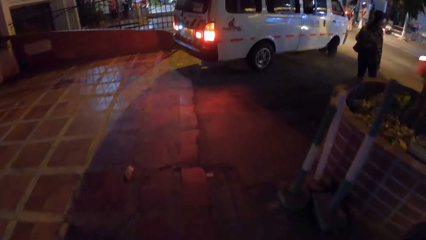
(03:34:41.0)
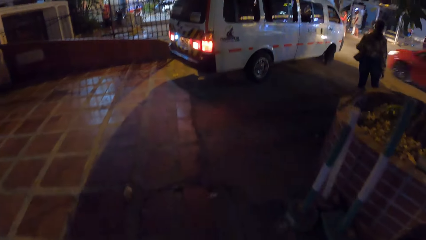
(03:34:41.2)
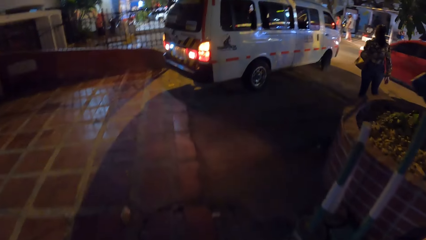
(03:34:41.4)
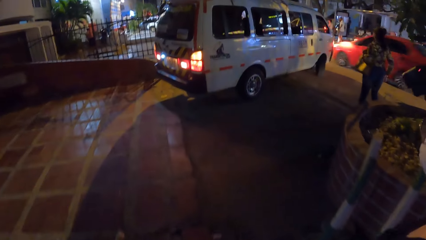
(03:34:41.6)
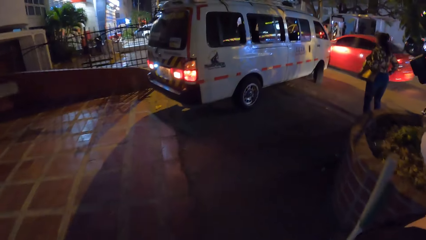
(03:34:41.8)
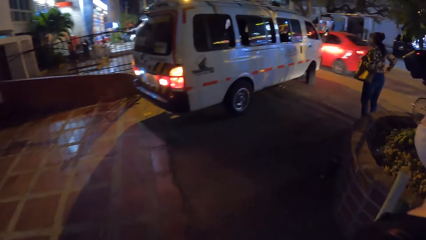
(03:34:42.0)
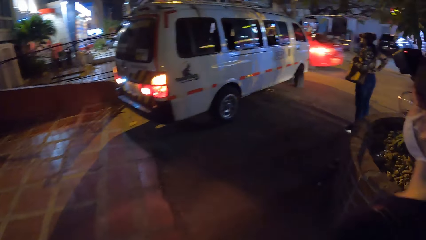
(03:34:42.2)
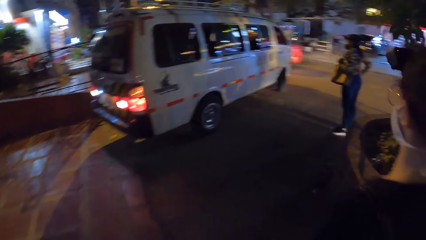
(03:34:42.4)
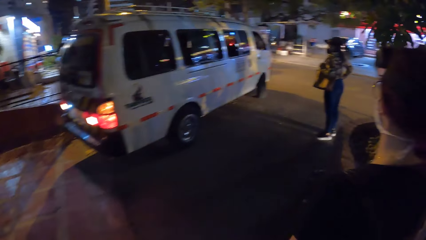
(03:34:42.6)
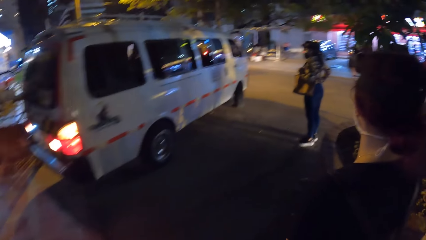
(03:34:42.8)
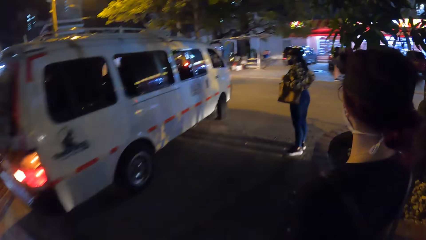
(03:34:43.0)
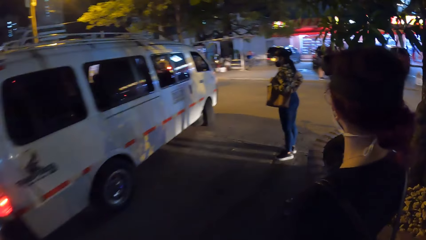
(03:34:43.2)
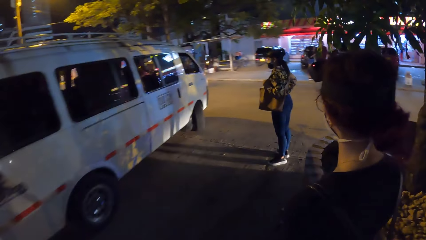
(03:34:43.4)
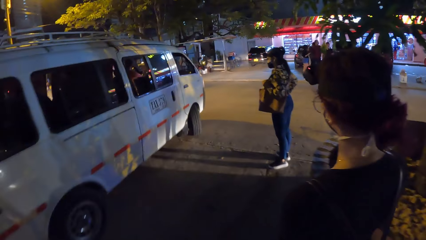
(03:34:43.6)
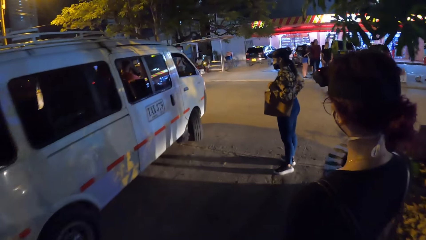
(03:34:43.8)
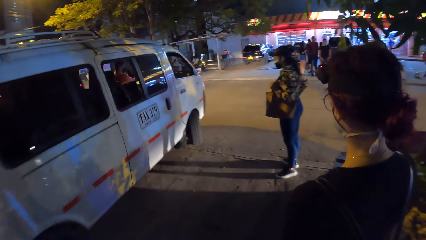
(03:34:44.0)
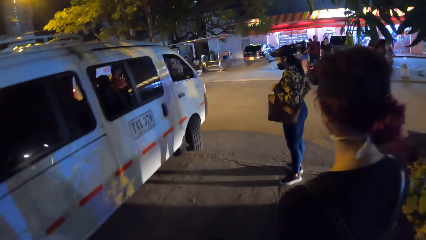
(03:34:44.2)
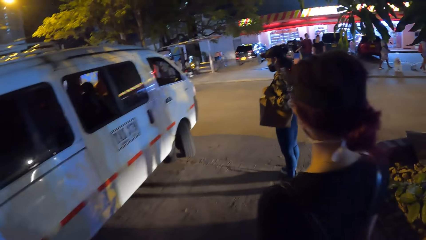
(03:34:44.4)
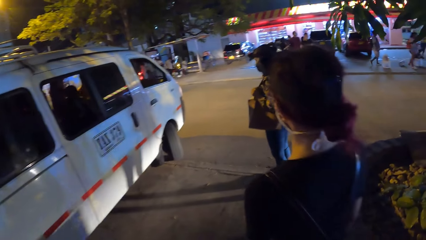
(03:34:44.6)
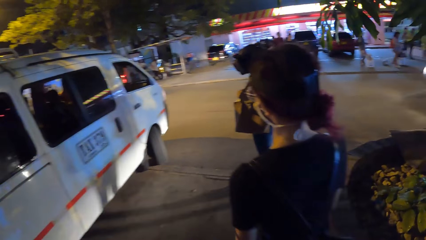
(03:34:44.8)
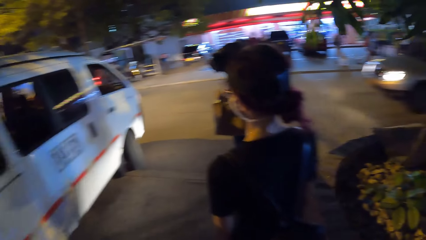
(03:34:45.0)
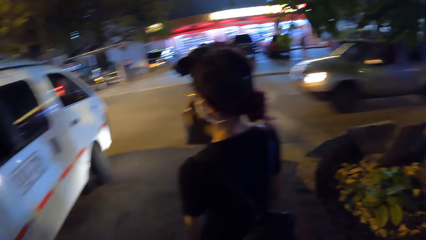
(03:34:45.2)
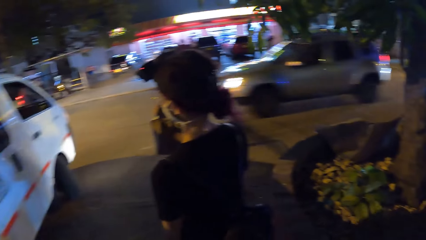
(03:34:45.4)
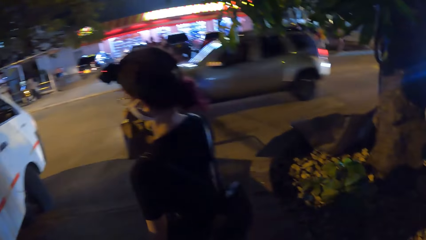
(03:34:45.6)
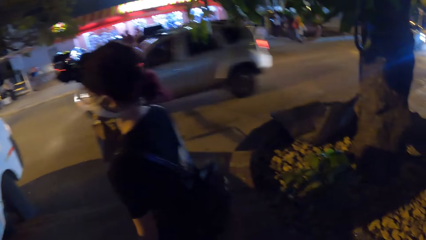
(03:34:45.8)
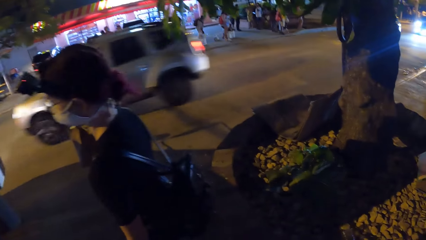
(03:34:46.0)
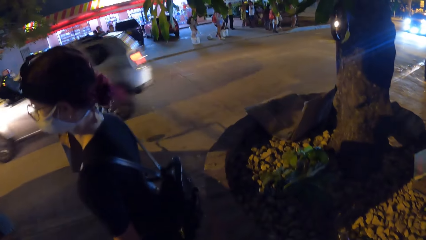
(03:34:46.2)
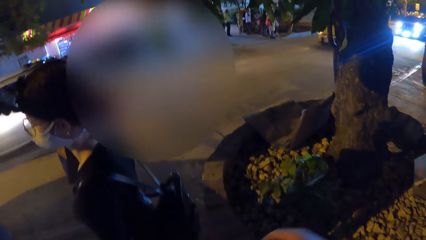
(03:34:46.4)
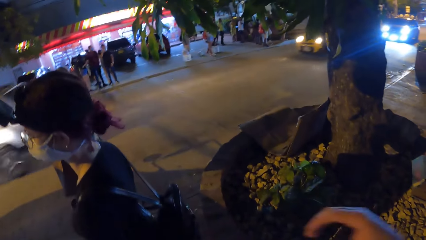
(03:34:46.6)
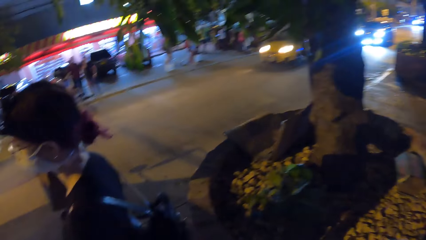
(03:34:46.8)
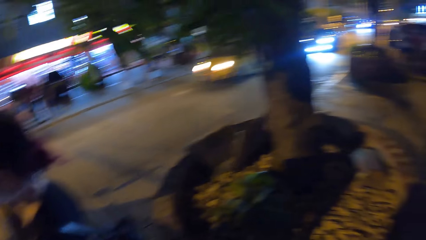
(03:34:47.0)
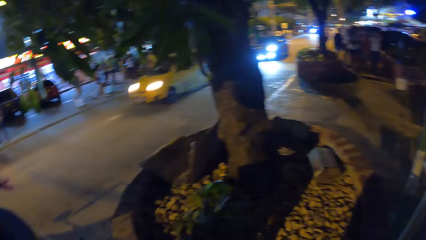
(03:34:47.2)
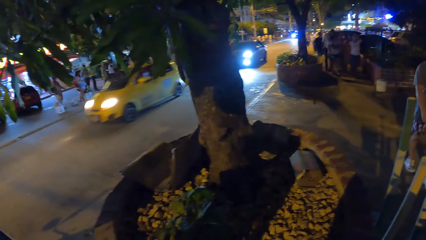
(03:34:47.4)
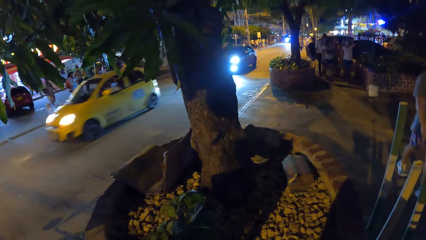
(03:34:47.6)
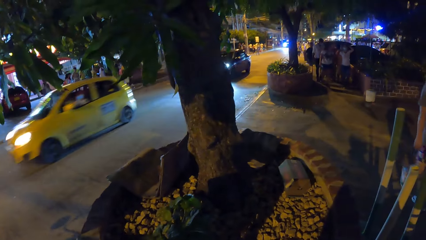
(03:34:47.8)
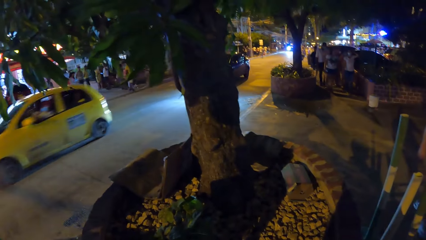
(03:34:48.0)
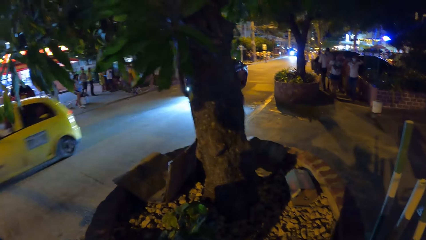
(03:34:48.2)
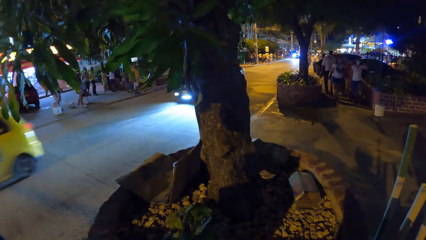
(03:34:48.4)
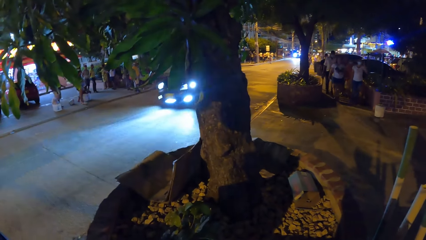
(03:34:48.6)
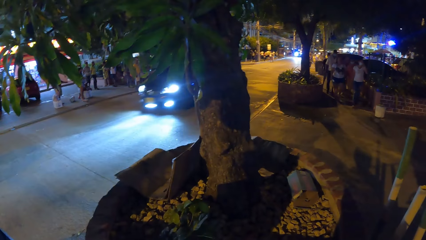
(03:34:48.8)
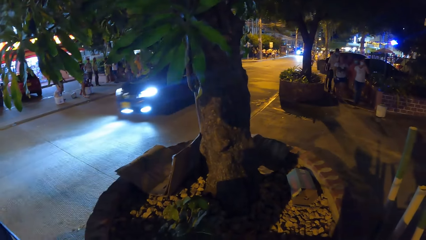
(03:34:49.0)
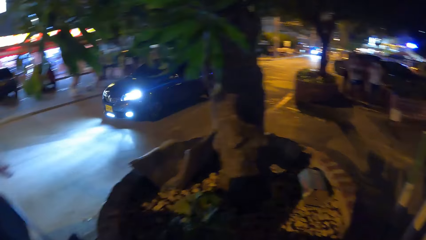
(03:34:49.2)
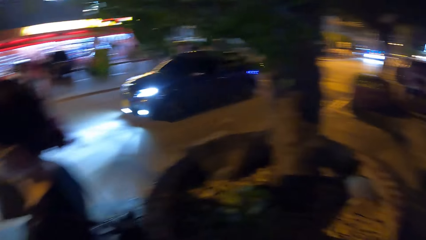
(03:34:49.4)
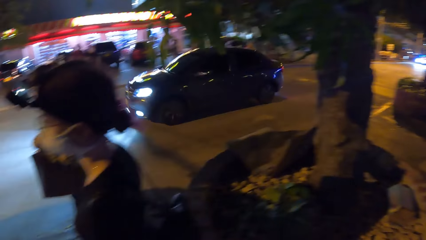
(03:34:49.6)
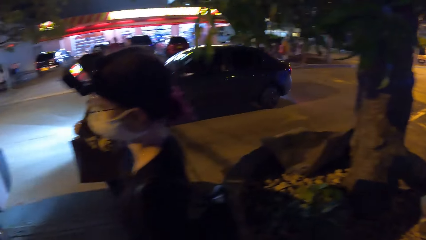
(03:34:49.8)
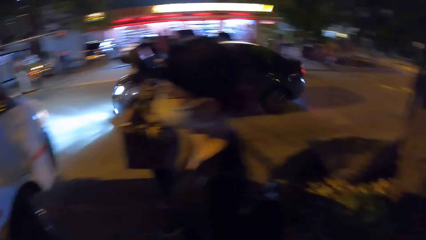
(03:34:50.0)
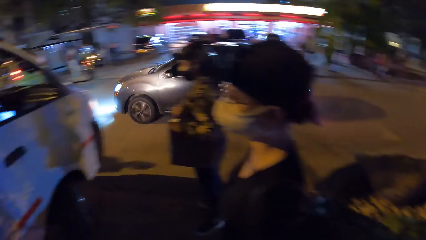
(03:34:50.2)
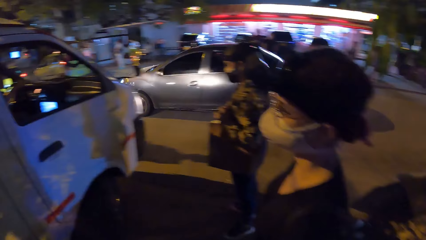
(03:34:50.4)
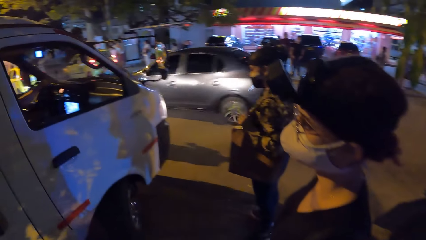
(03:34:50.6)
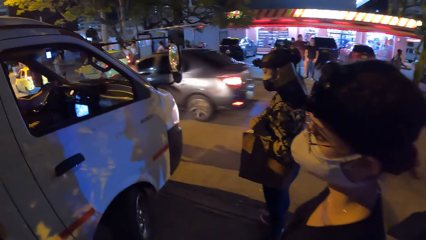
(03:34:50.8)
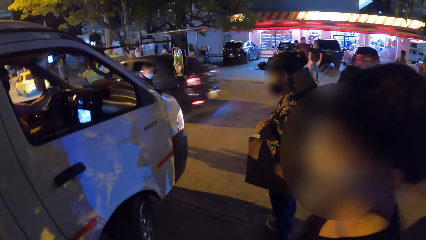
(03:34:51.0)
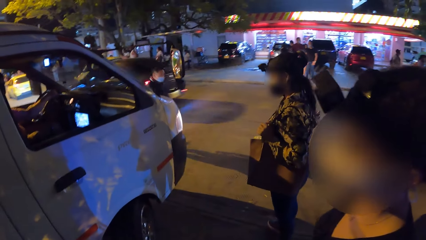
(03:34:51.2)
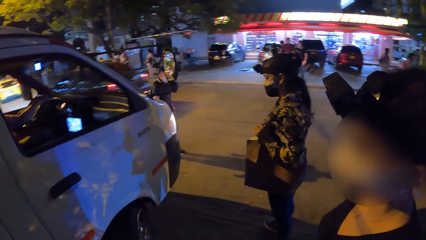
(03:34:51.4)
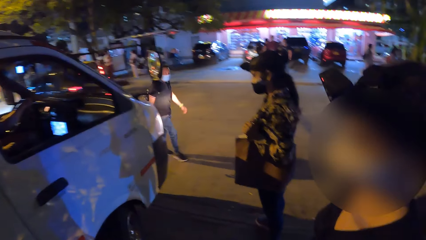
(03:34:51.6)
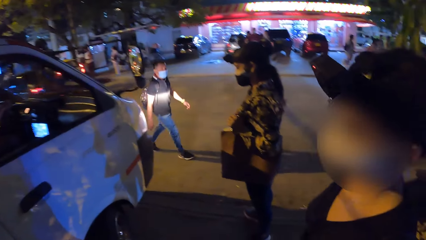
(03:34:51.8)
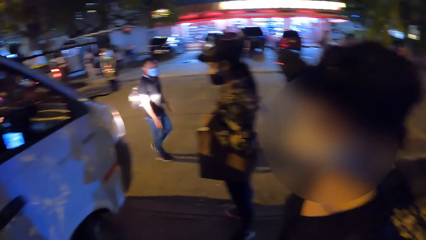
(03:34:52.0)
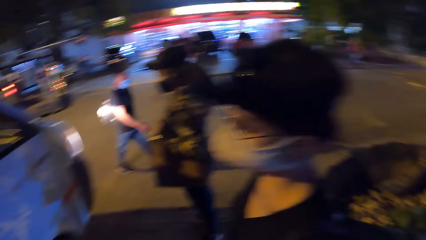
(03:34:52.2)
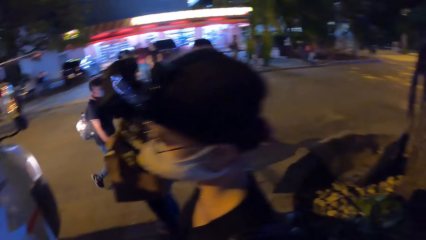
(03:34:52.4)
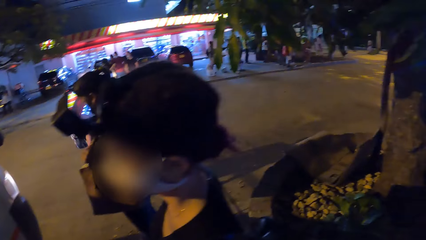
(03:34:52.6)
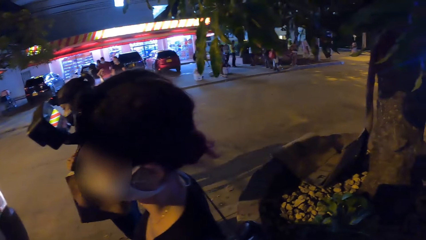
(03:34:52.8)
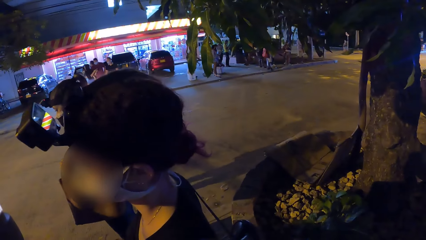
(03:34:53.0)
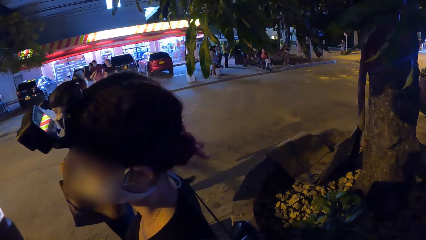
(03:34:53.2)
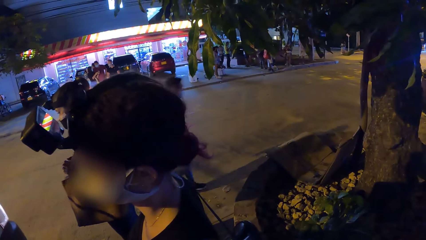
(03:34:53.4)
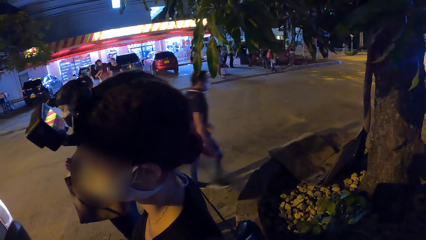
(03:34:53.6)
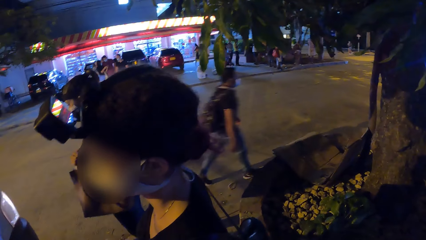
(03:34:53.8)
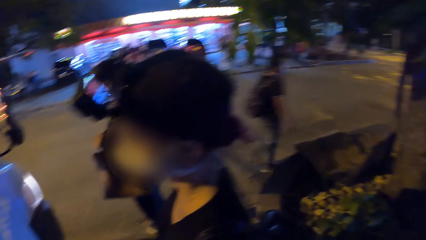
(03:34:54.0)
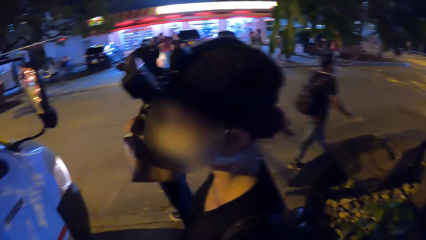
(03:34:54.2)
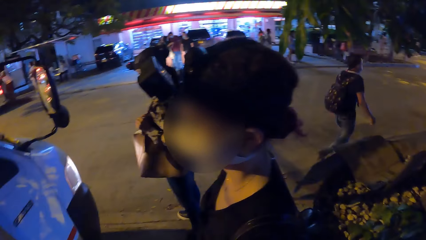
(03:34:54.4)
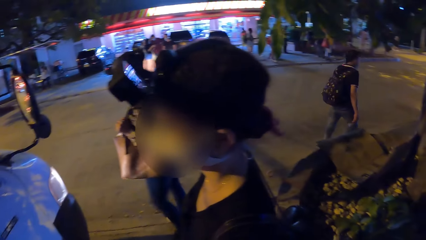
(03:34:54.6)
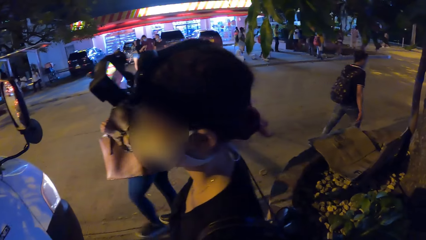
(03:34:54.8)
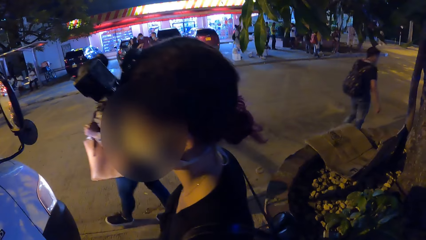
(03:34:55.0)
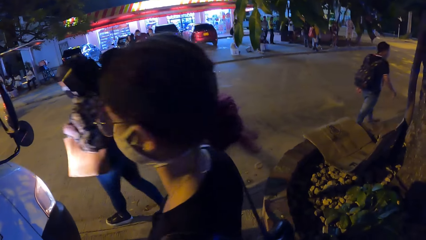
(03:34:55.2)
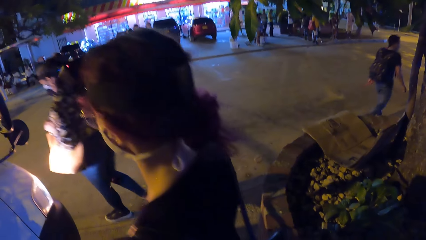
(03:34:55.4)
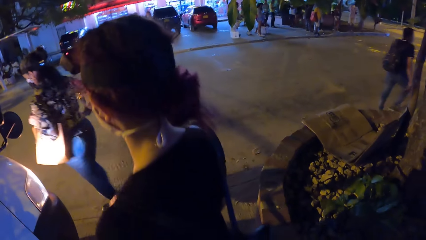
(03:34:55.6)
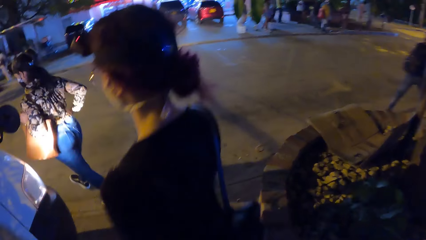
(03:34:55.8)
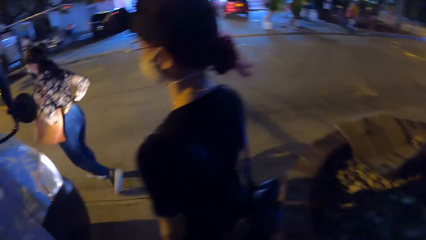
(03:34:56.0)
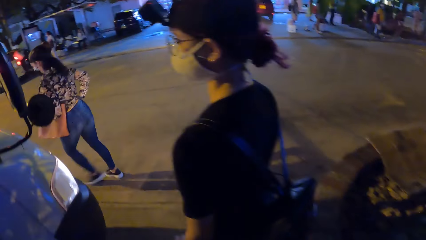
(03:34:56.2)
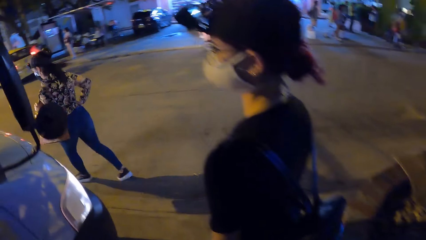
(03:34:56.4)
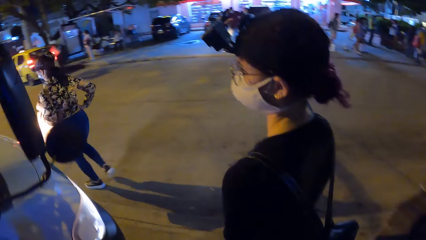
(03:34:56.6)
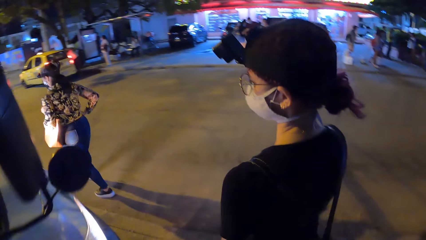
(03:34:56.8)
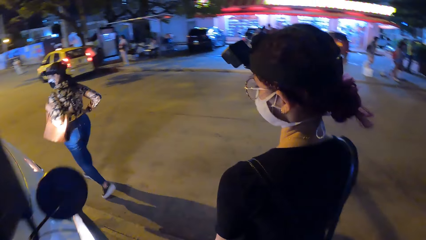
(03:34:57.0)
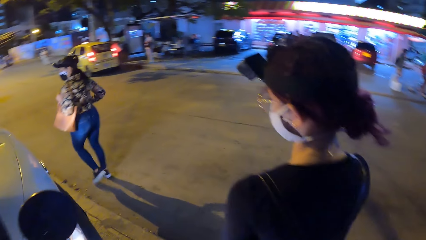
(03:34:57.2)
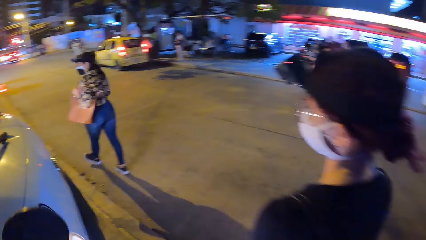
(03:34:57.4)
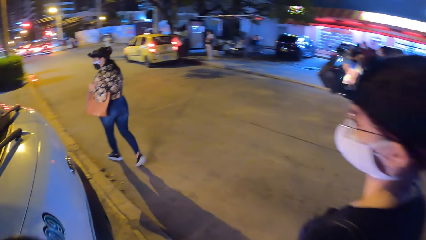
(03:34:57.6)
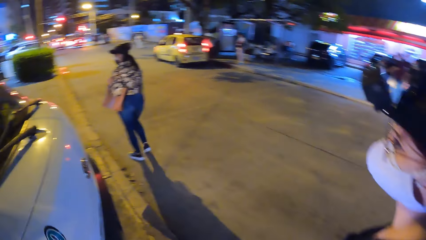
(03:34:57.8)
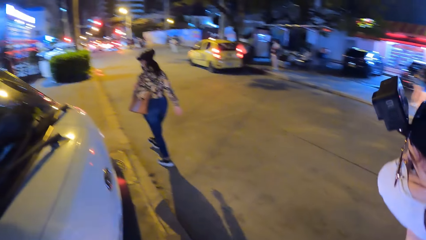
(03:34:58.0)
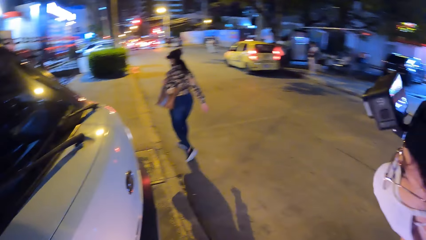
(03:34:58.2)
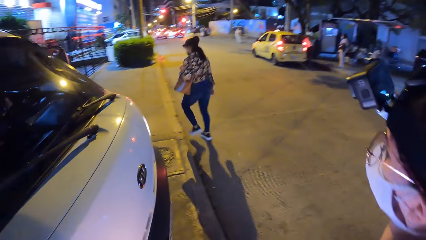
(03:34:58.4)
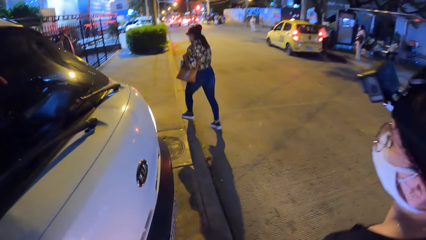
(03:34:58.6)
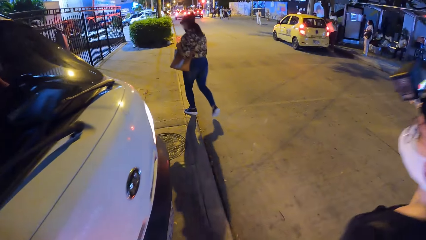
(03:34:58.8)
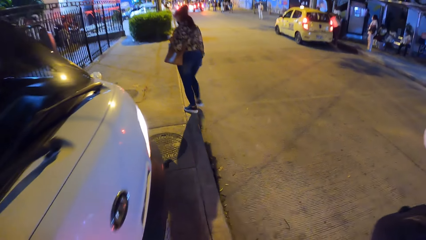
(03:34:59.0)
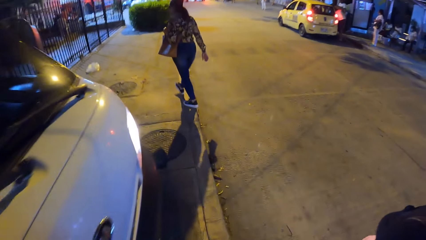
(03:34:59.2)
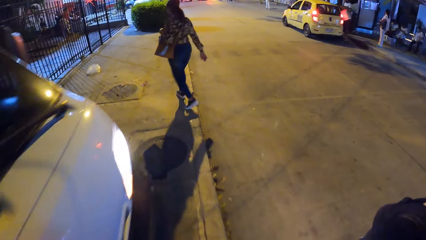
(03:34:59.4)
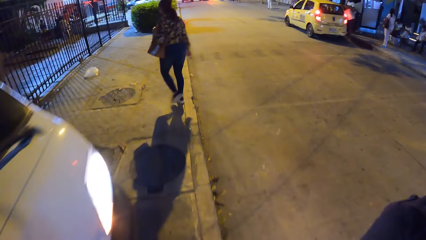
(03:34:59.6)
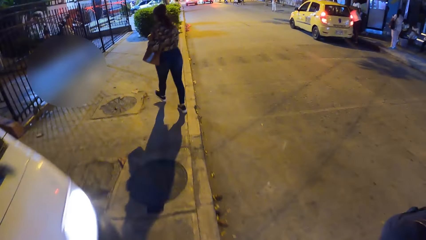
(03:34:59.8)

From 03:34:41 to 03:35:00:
A person stops walking. Another person stops. The camera wearer looks around. The first person walks. The camera wearer walks. The other person walks. The camera wearer walks.
